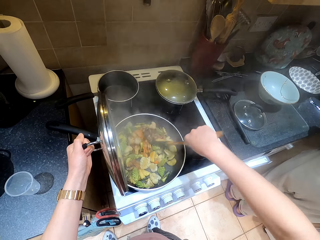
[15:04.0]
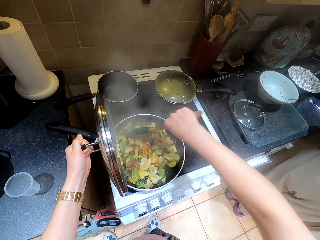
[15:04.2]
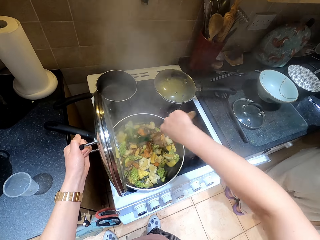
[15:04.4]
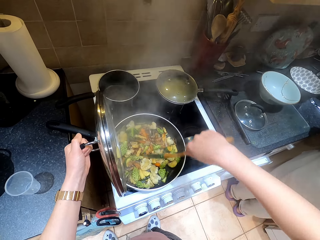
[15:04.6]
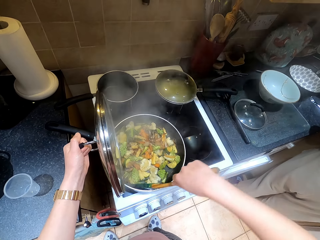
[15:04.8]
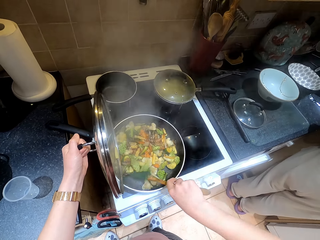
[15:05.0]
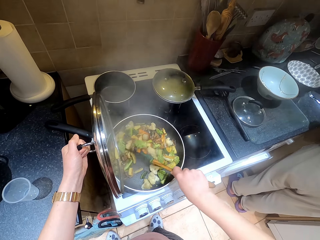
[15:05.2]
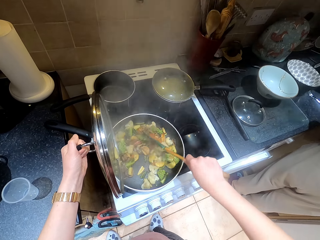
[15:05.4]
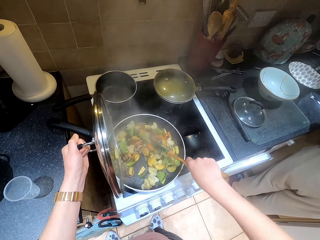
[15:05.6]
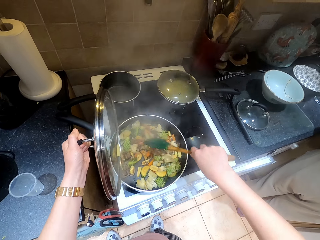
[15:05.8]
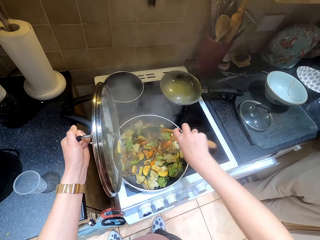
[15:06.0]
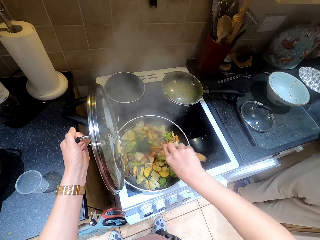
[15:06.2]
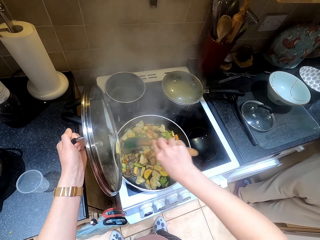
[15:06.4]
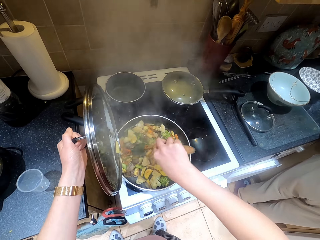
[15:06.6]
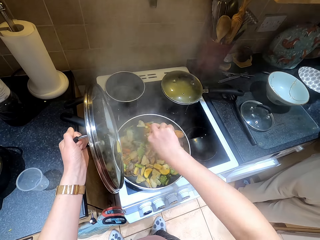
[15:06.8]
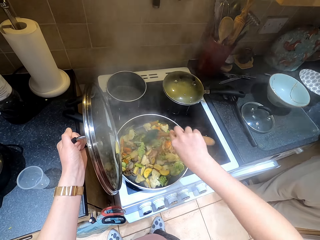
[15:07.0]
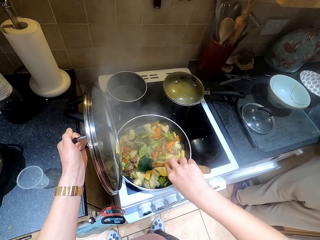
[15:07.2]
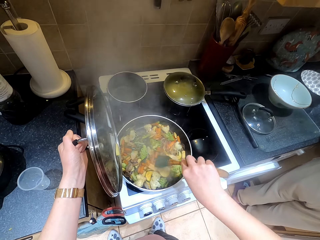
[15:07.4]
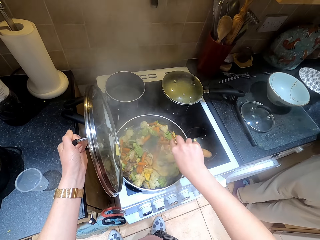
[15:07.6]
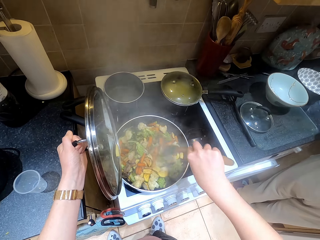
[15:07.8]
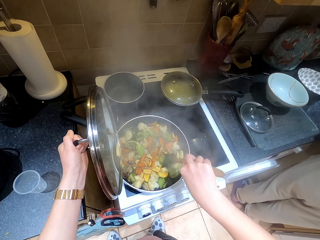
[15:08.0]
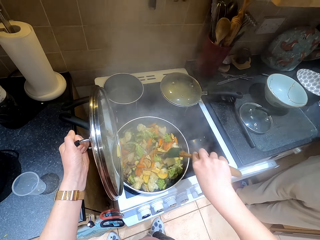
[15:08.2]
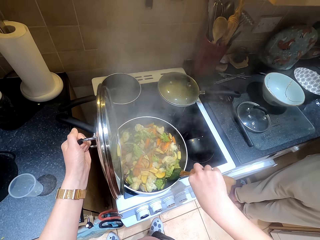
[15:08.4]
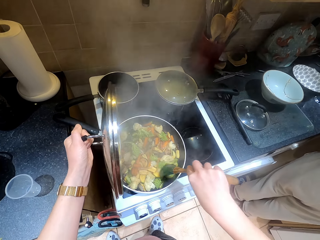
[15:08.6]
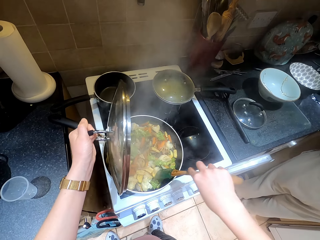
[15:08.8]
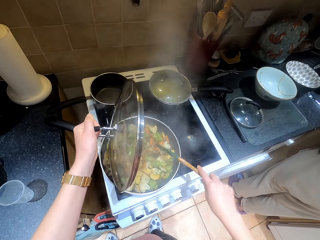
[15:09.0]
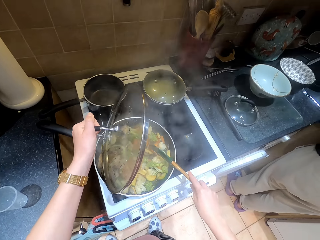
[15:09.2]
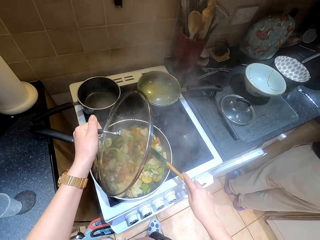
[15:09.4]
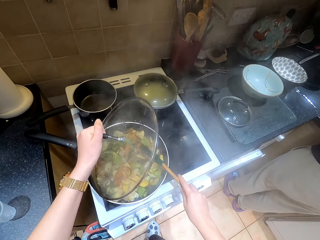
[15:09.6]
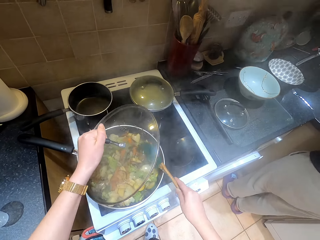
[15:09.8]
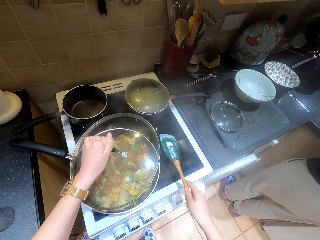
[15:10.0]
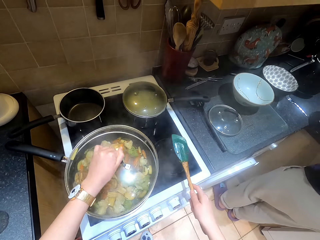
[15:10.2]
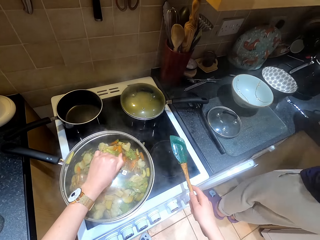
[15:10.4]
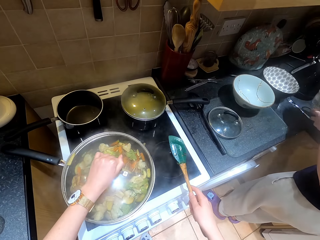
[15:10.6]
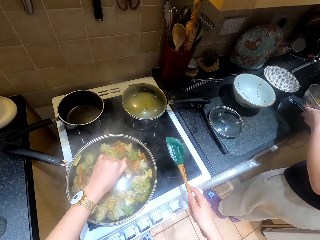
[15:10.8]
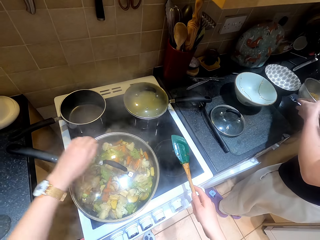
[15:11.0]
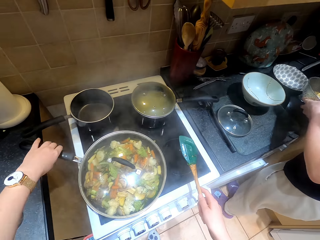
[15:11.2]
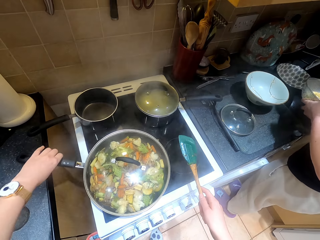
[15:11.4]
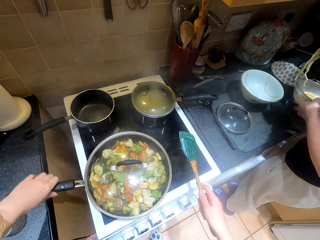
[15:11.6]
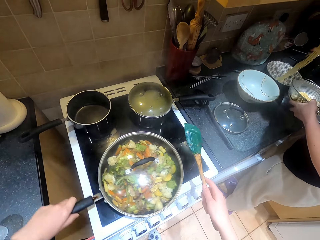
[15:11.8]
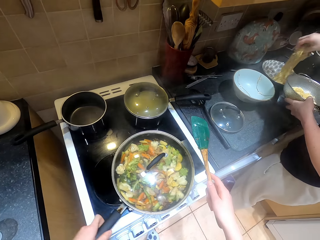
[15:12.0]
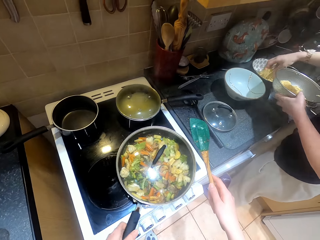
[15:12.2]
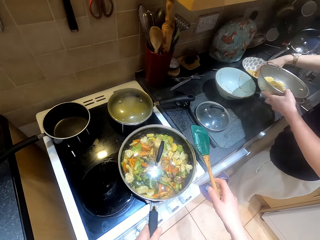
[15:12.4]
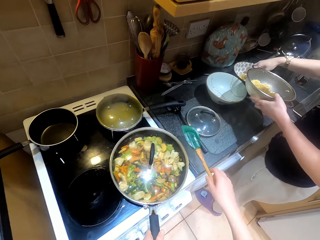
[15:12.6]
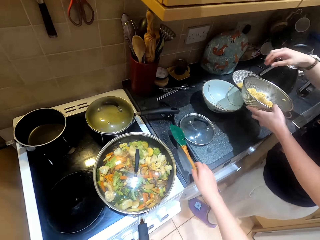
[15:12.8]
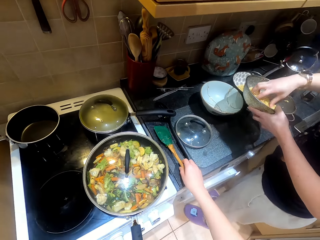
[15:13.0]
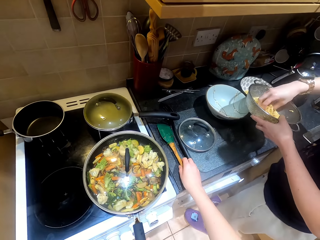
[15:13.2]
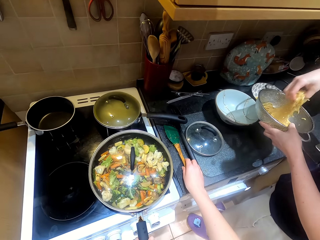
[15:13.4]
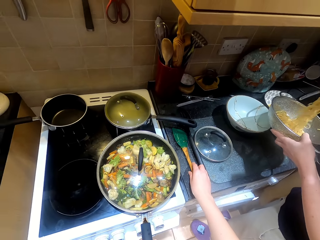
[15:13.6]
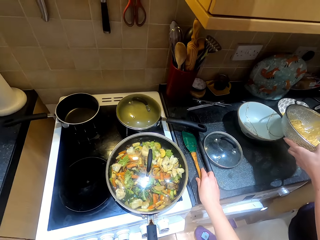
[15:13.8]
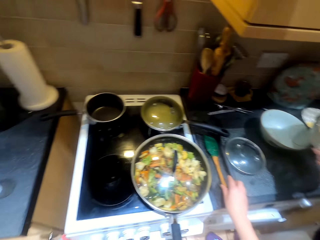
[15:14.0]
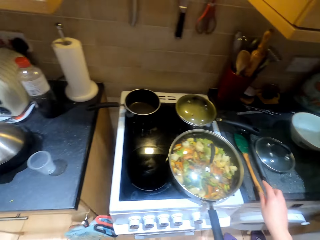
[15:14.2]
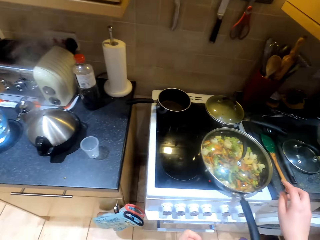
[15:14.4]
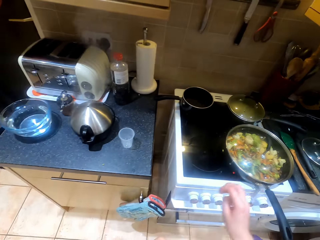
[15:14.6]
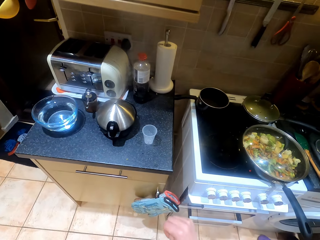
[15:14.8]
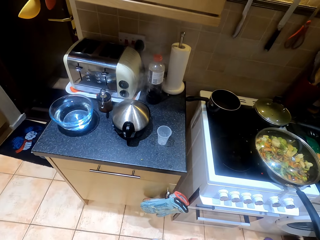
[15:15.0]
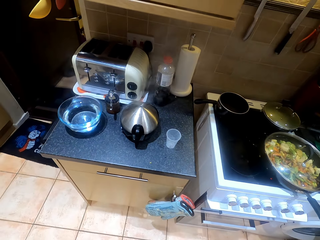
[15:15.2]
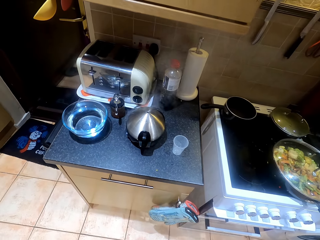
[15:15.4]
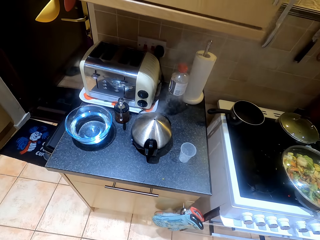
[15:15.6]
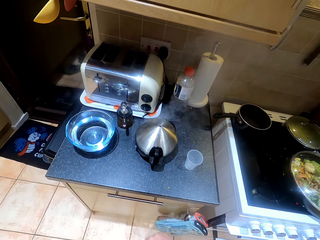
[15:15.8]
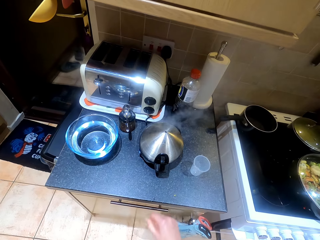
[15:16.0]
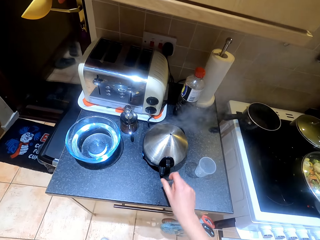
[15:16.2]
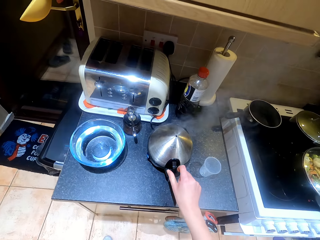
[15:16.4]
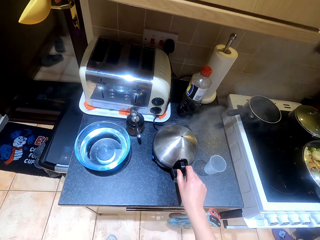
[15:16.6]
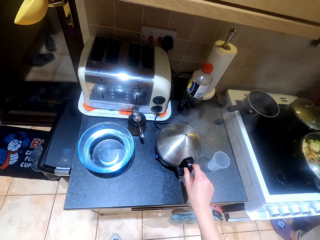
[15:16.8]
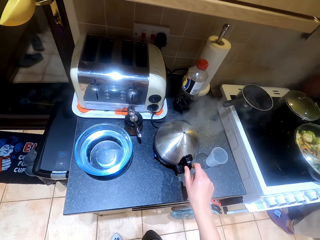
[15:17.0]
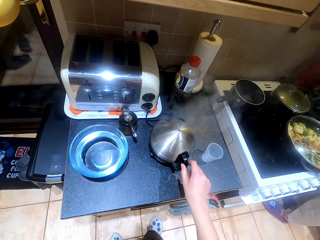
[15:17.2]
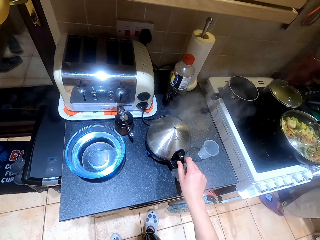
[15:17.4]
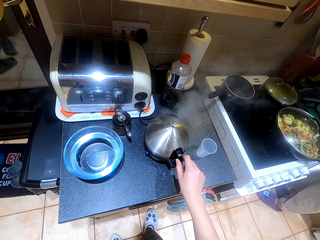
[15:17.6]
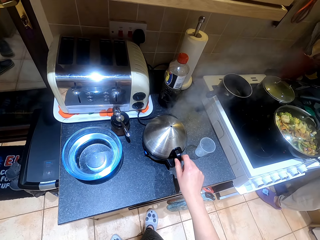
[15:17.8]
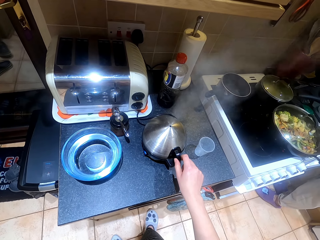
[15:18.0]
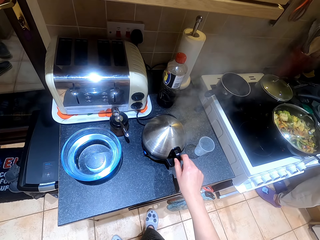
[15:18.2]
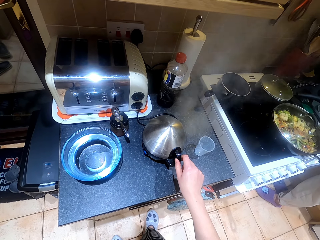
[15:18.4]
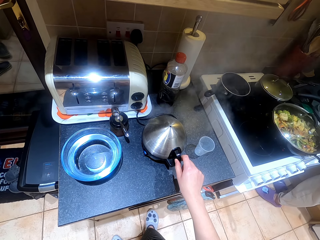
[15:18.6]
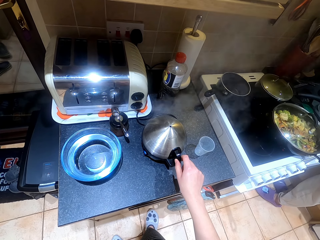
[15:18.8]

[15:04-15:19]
The camera wearer hits the wooden spoon on the cooking pot, covers the cooking pot, and puts the cooking pot on the burner. The woman pours spaghetti in the bowl. The camera wearer removes the pot on the cooker. They put the wooden spoon on the table. They touch the egg boiler lid and hold a pressure cooker.

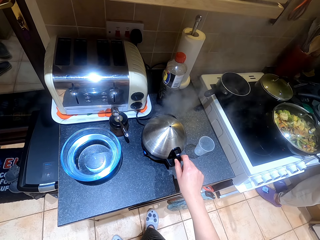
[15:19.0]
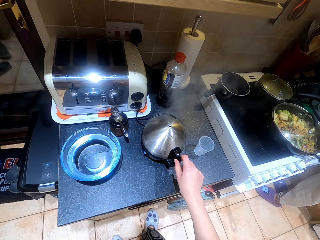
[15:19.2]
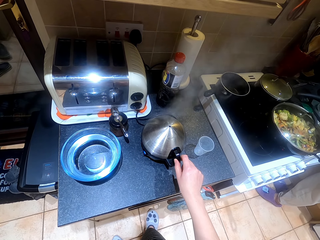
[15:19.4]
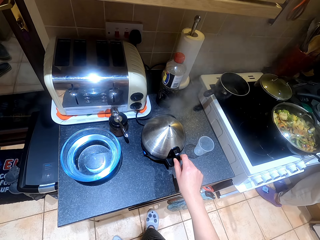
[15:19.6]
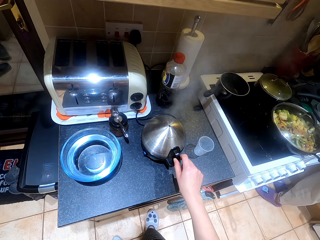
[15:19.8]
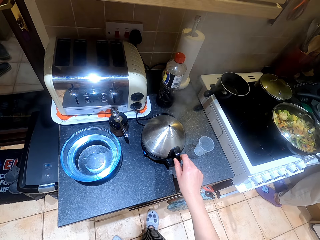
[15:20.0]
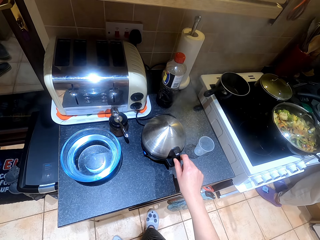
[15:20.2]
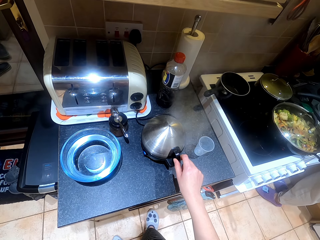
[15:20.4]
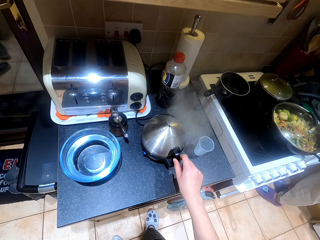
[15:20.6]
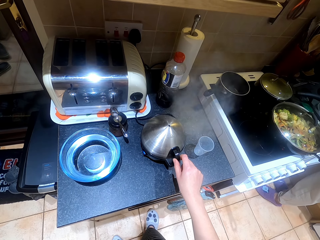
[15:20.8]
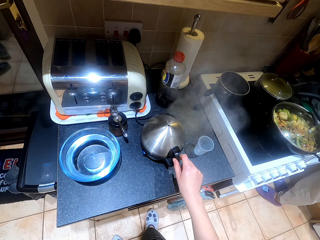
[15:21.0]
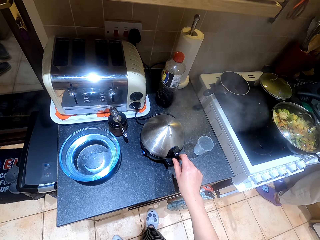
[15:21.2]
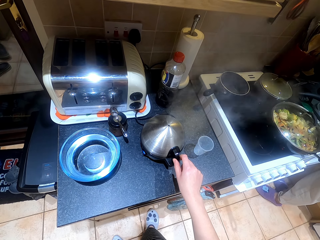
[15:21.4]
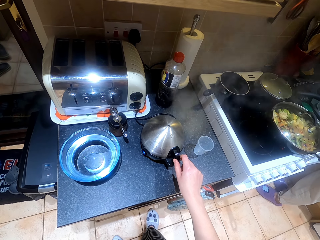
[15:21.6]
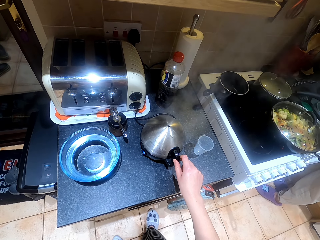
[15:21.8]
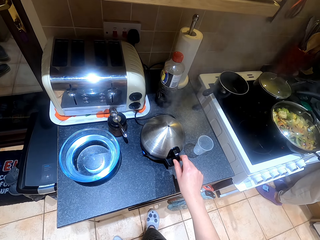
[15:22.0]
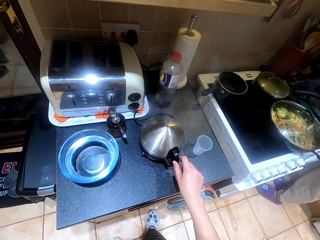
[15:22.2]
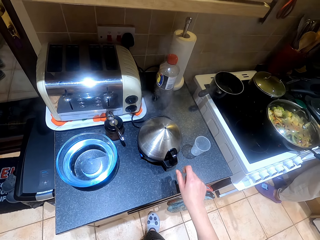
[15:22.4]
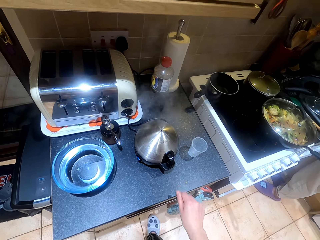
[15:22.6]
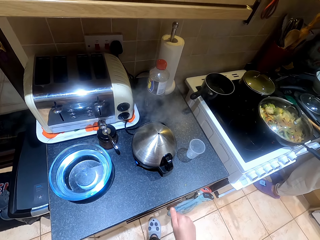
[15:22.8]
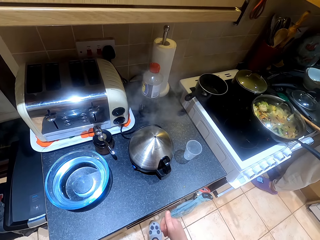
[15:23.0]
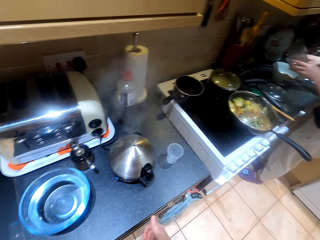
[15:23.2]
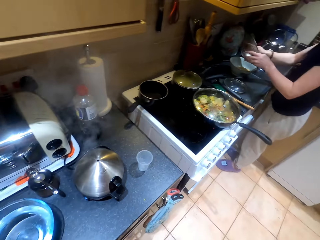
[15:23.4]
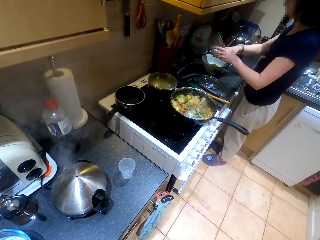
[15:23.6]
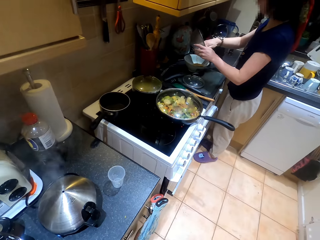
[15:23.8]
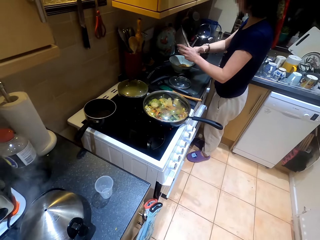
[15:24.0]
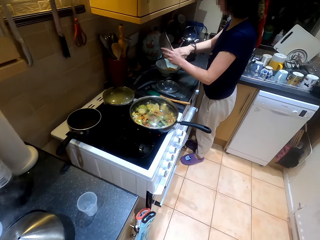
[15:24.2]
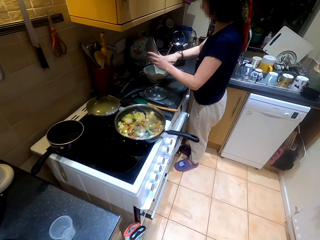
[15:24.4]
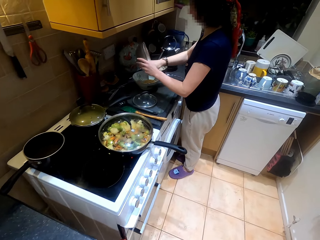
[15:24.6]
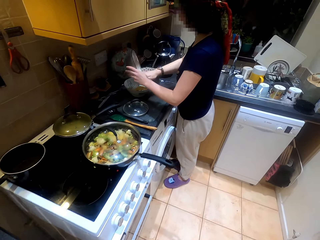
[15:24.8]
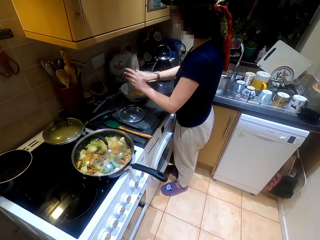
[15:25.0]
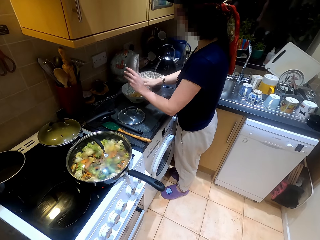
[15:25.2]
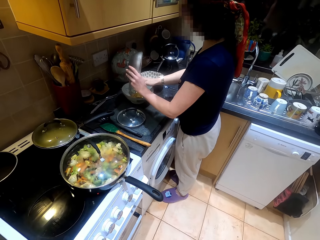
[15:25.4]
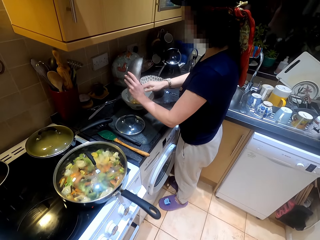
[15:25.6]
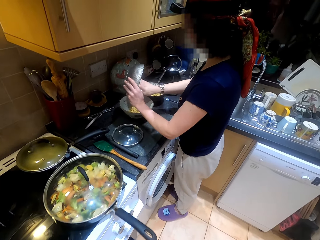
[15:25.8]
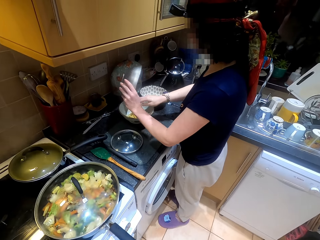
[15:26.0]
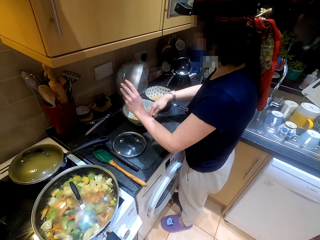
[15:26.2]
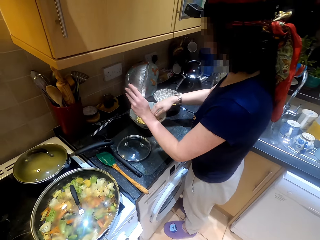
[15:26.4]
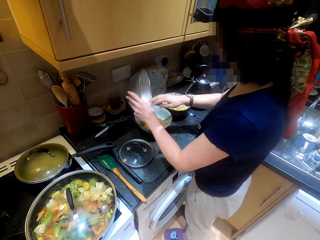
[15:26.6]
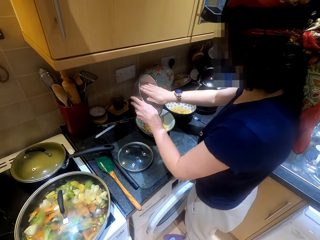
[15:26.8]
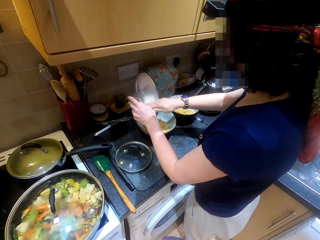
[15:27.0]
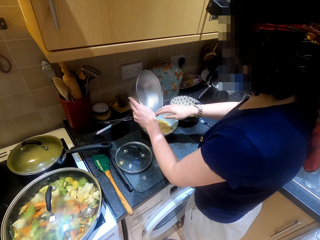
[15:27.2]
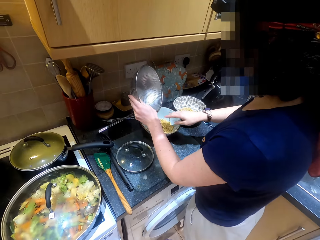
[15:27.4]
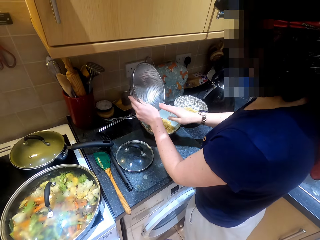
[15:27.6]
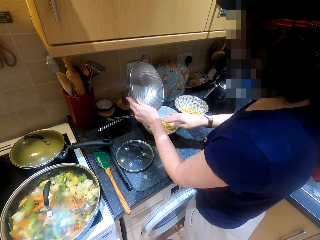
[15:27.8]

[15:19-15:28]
The woman turns the noodles in the pot.
